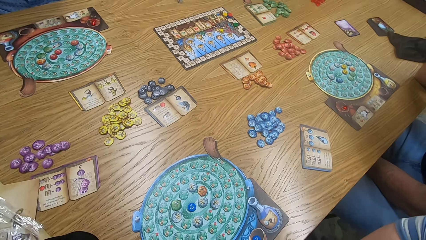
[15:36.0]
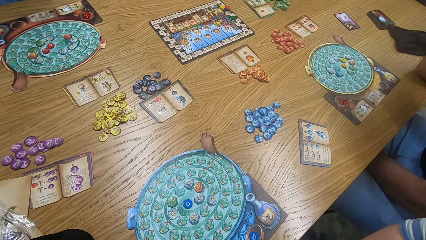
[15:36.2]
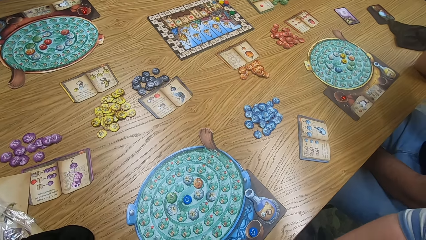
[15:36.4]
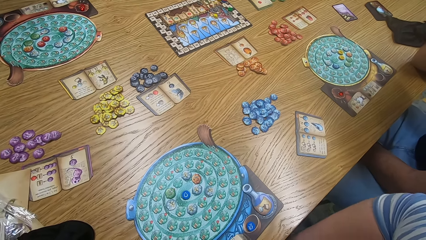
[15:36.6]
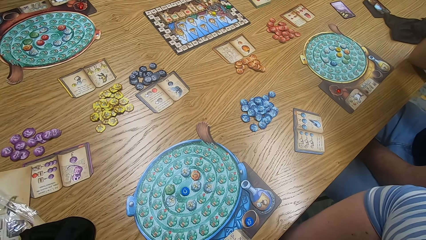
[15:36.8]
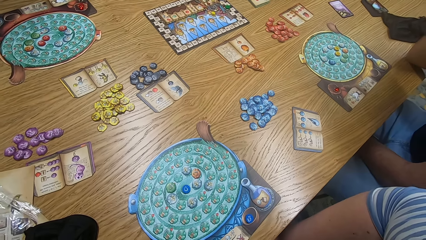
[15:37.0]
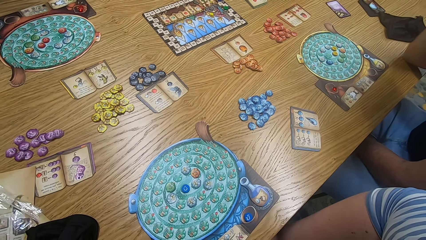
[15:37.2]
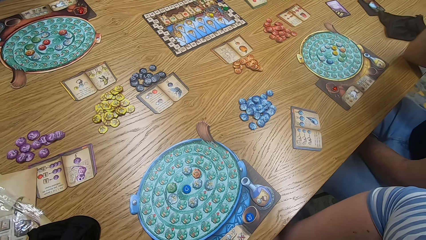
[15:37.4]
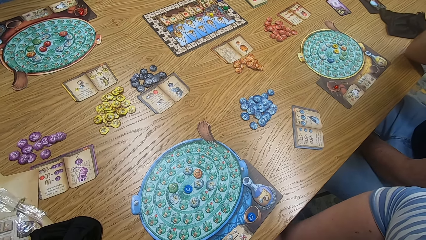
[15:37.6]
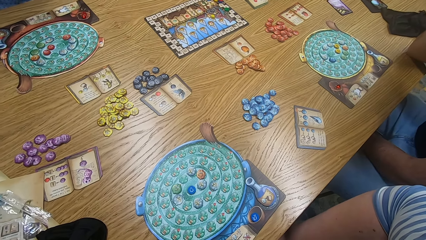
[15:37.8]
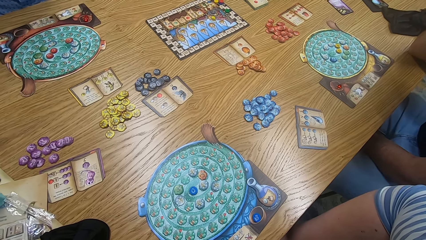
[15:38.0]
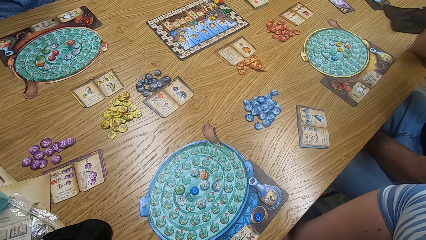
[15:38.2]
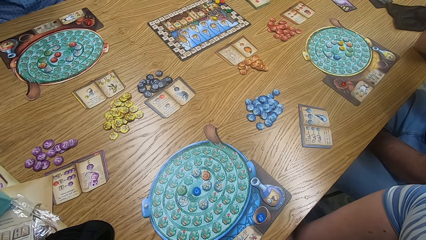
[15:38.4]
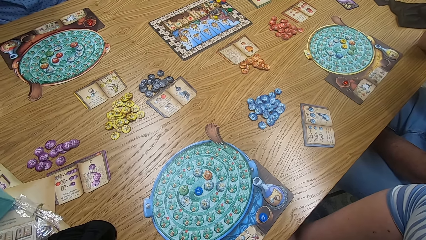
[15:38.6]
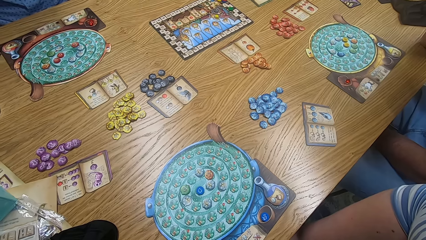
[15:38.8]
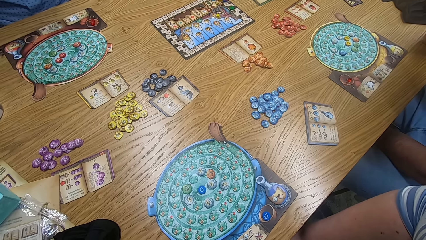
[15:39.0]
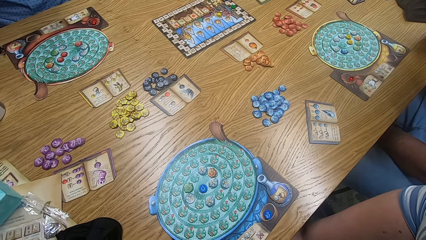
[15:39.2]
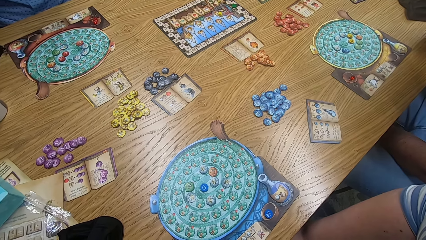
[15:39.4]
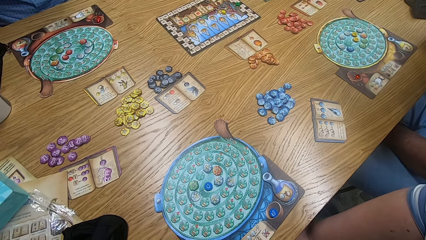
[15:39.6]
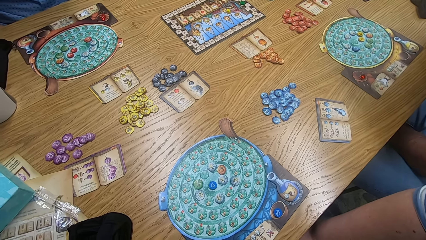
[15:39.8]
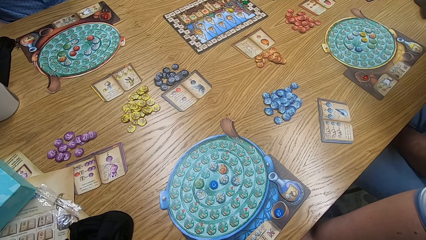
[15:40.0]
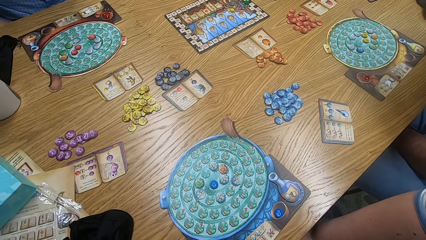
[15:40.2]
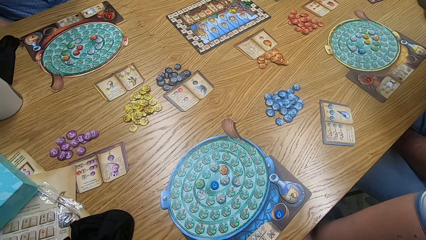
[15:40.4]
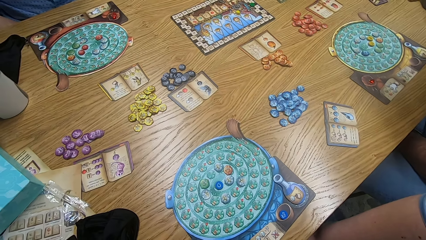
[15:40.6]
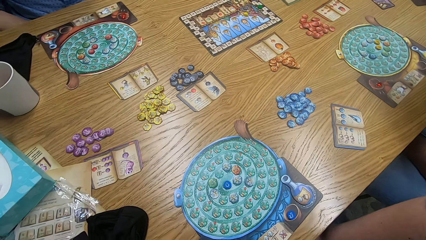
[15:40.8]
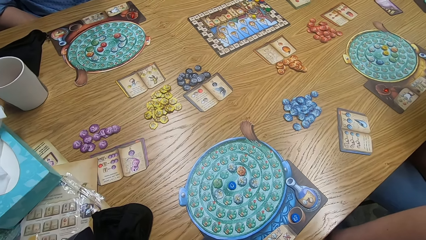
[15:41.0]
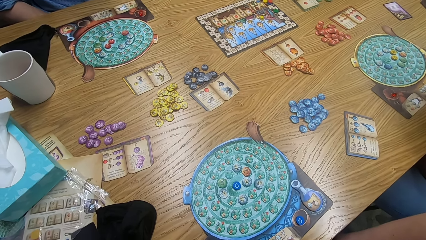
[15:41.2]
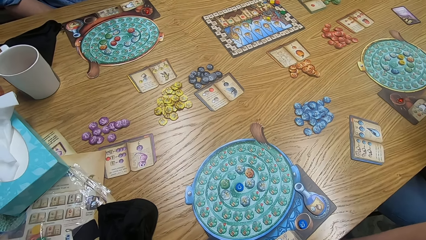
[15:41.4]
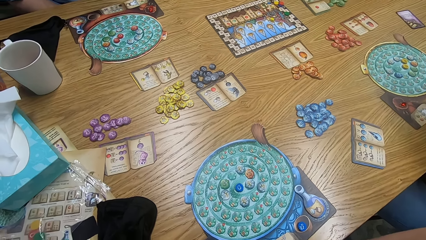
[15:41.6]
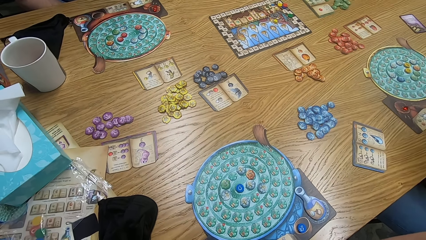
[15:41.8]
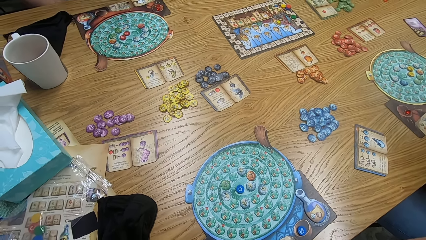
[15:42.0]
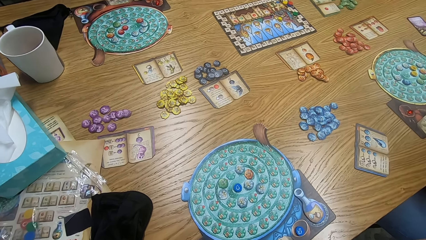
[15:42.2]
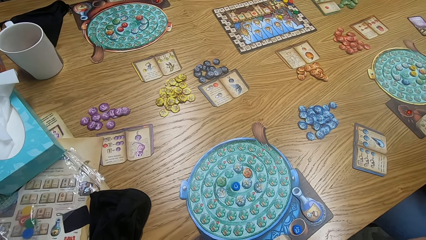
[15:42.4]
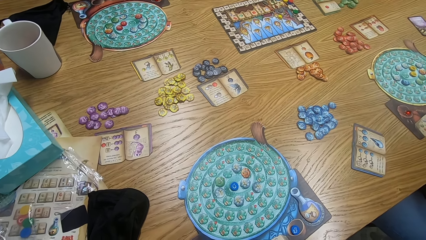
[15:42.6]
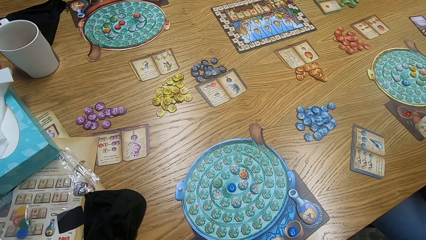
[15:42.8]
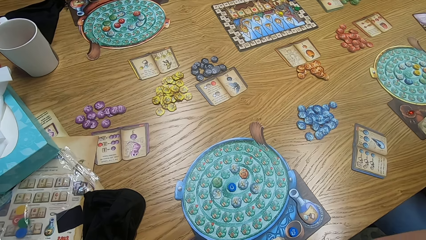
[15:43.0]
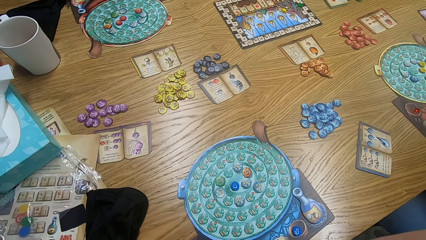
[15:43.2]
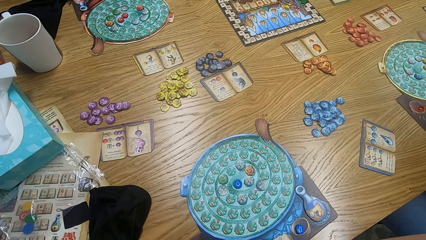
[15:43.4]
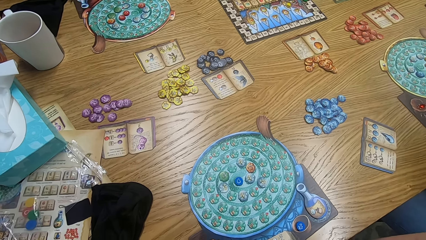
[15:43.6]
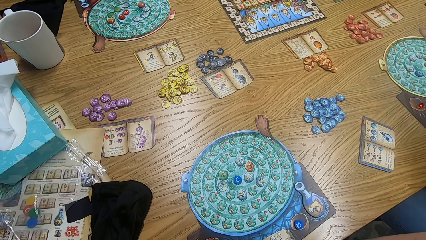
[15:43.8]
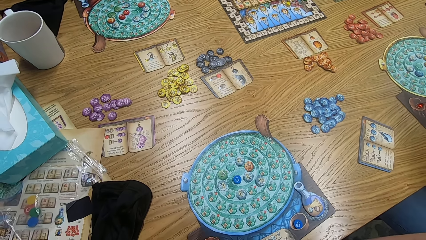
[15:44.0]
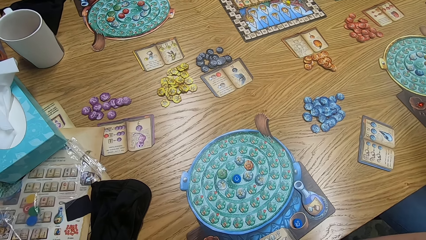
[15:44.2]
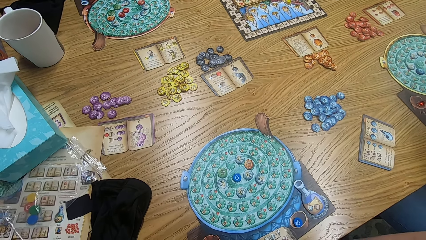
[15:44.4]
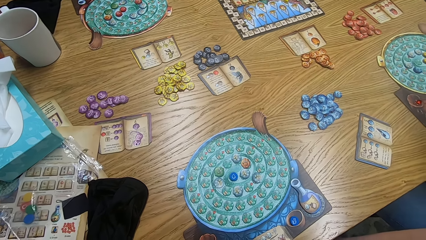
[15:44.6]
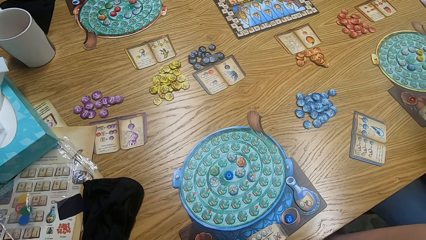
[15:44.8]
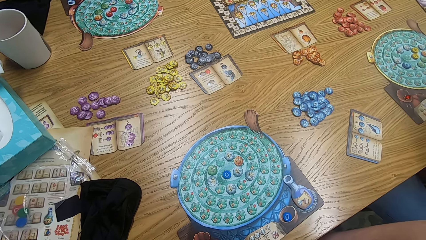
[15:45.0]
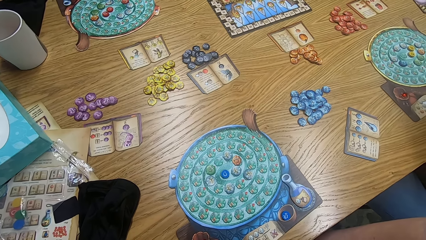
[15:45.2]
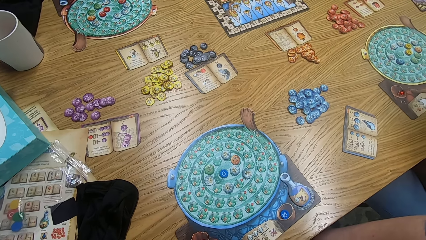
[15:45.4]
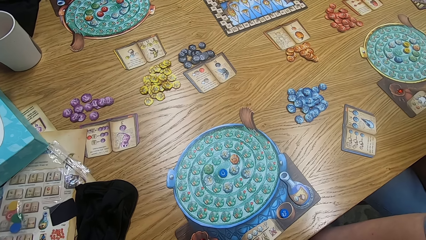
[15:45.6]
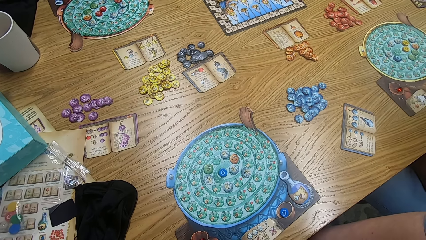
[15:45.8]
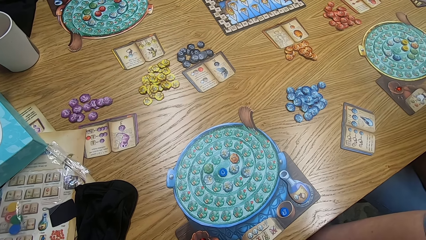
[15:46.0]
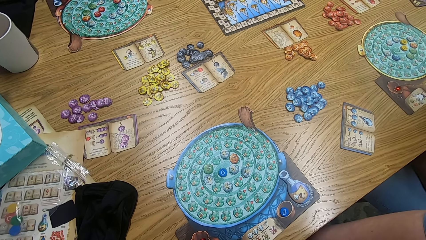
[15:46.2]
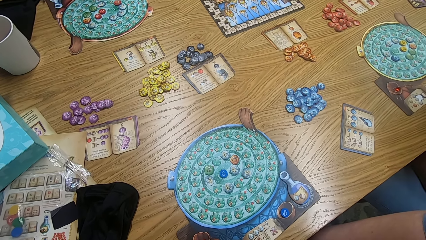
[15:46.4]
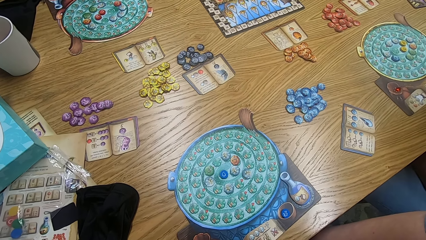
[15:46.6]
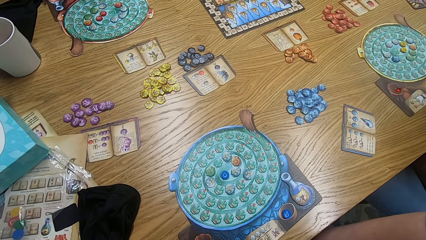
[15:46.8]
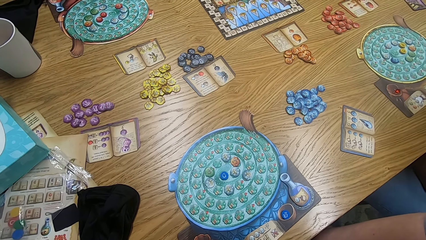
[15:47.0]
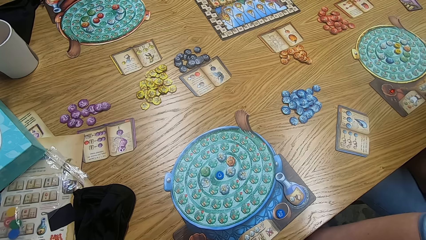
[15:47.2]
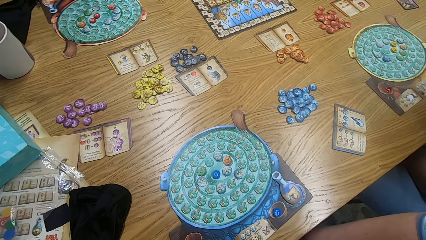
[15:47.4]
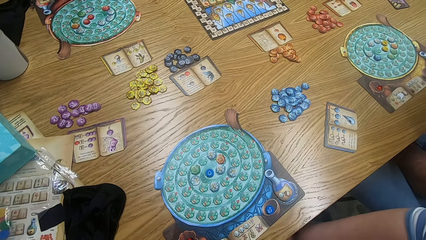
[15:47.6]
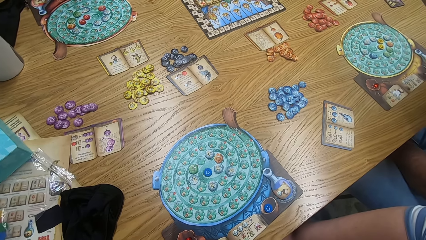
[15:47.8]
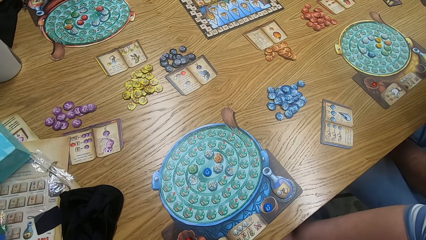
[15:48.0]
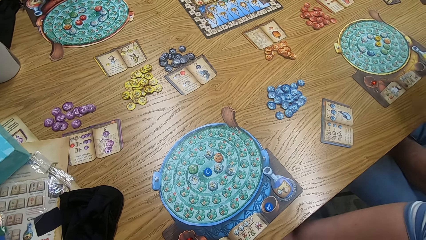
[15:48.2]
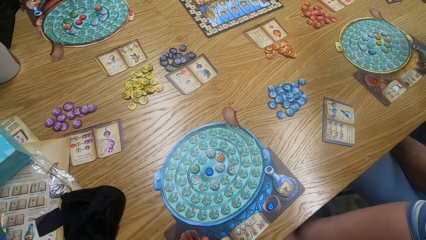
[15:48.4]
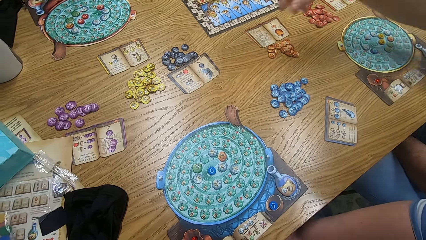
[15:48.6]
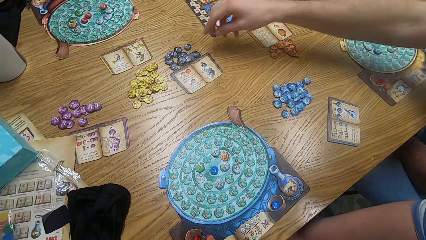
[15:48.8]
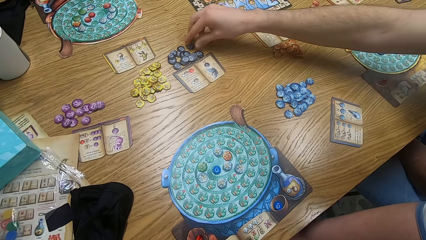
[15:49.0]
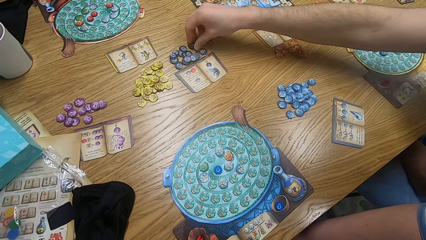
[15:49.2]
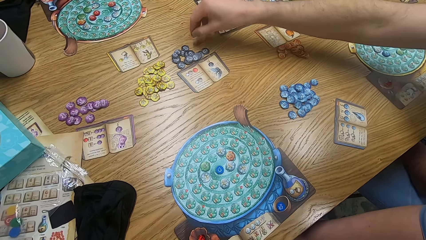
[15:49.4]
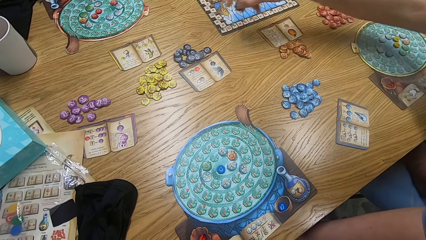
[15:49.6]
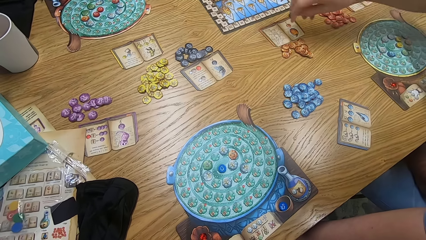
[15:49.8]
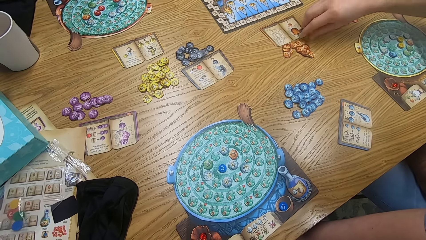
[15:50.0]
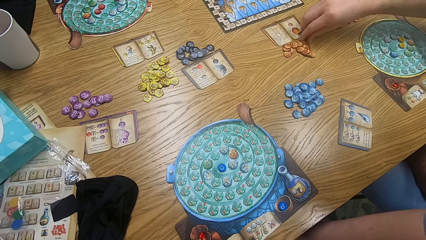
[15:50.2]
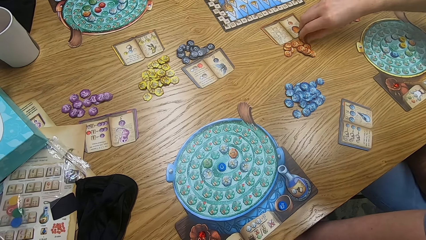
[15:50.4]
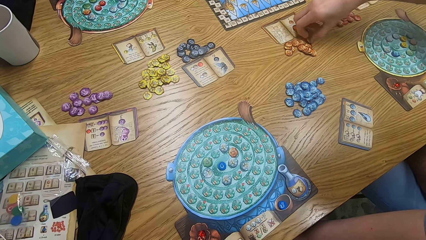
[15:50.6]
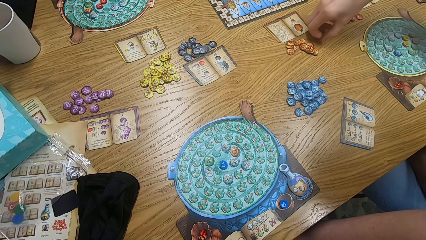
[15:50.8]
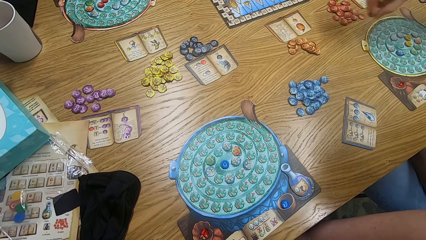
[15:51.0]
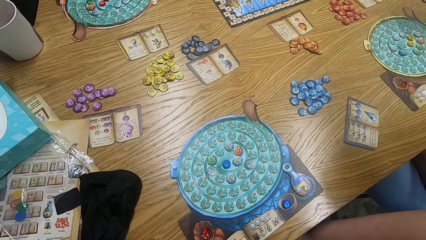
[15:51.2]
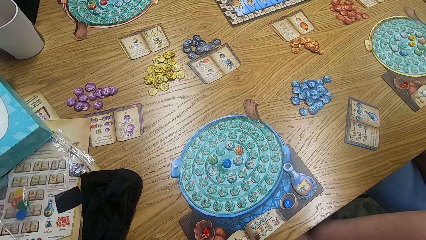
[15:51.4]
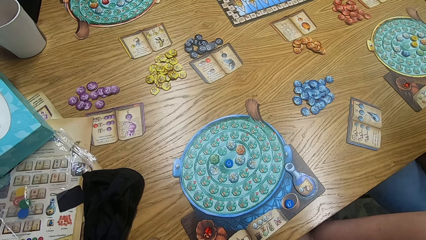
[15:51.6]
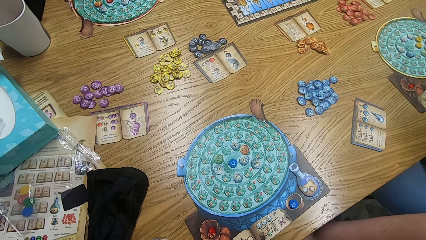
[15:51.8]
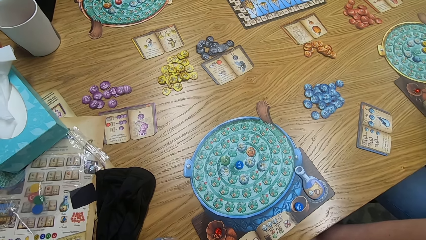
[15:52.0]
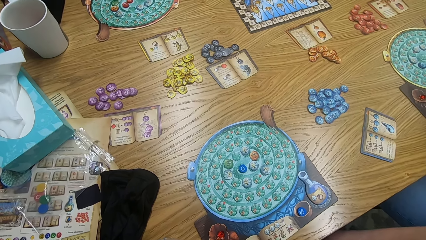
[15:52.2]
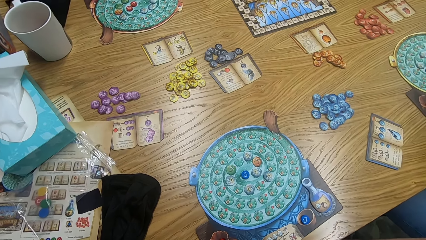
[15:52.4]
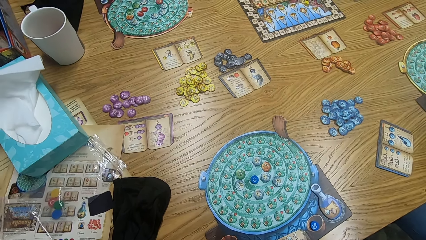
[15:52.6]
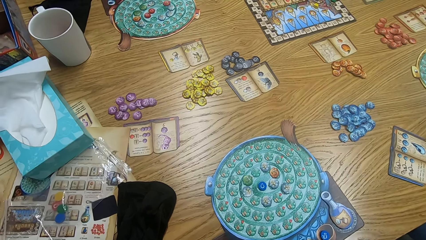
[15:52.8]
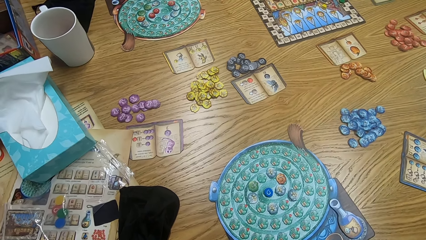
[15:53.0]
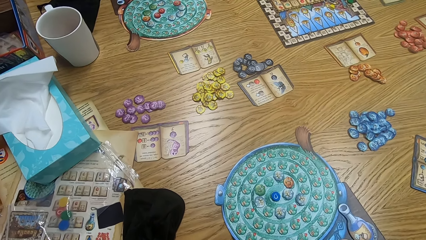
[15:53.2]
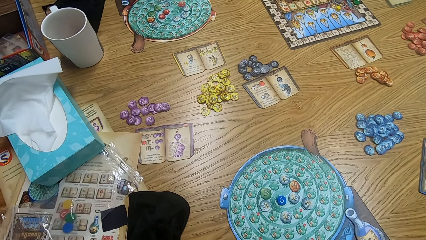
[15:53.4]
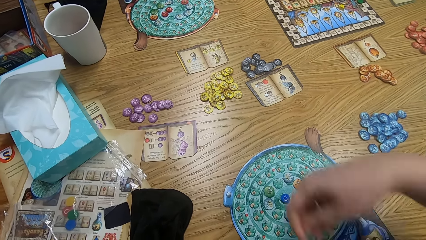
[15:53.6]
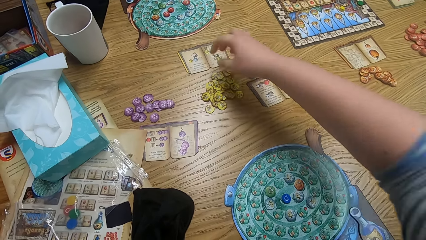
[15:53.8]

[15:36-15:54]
The camera wearer moves. They look around. They look around again. A man plays the game. The man picks a tile from the table. The camera wearer looks around.
